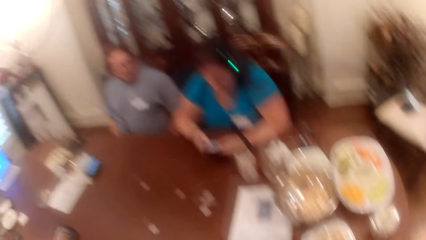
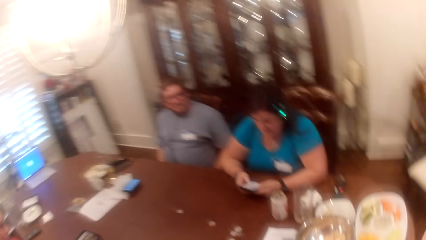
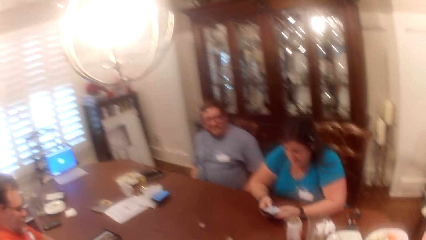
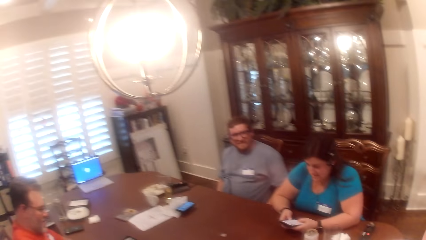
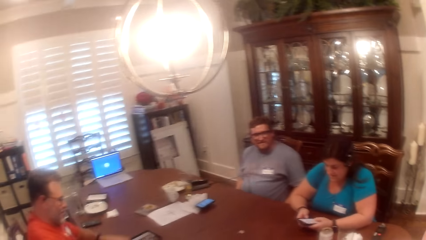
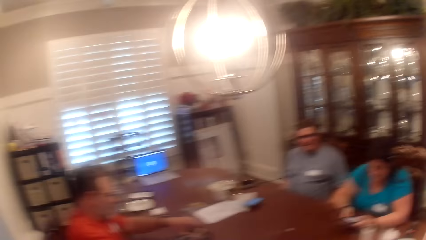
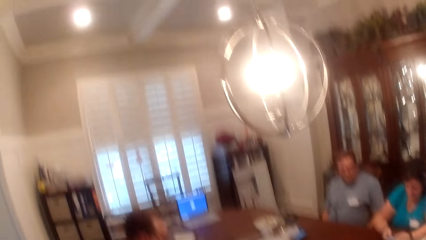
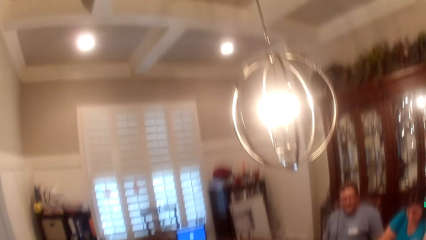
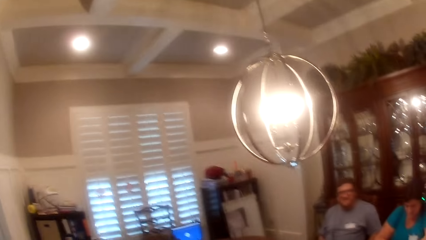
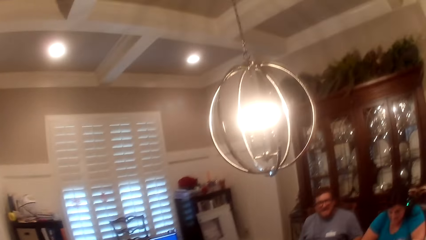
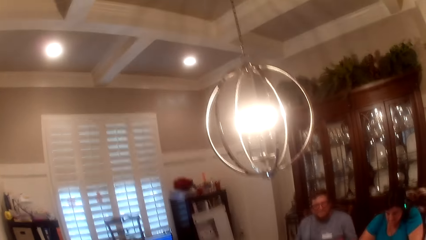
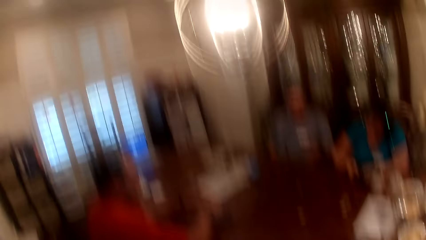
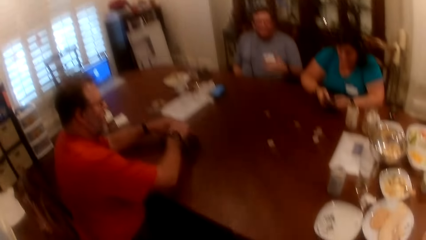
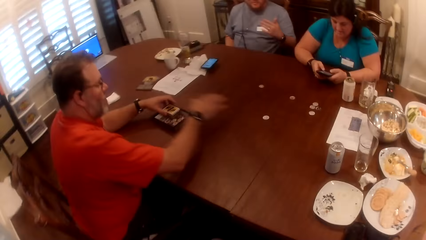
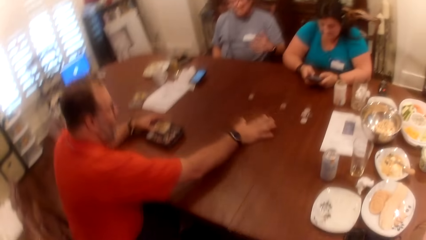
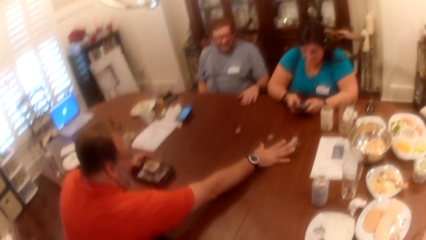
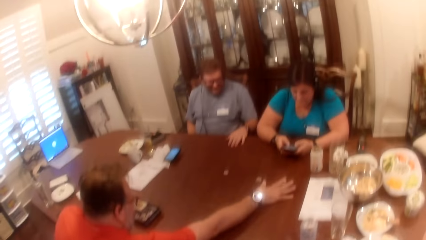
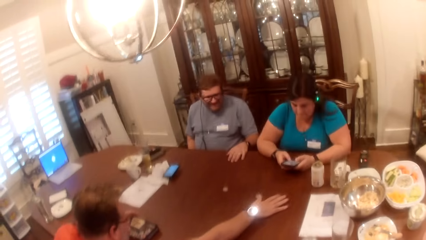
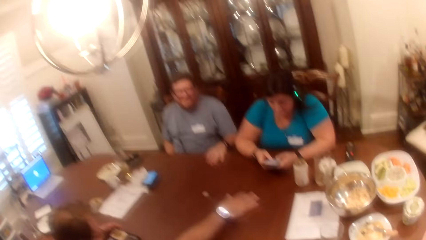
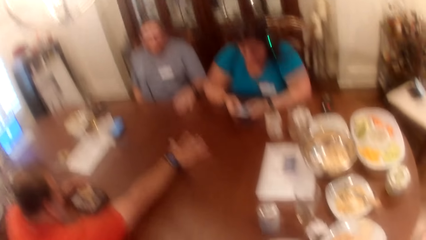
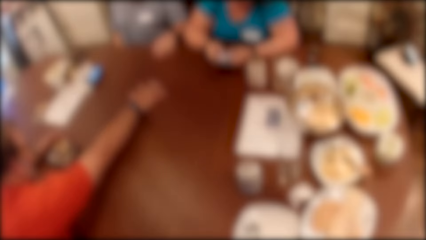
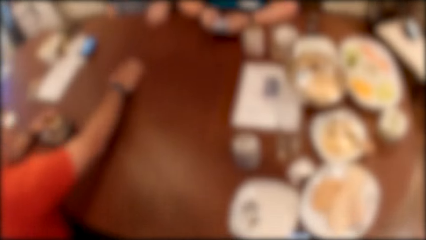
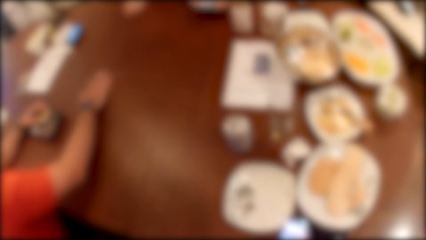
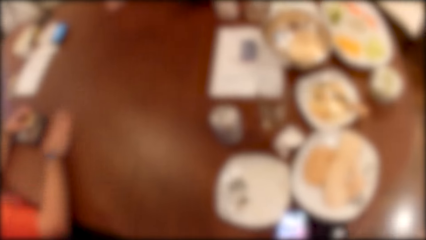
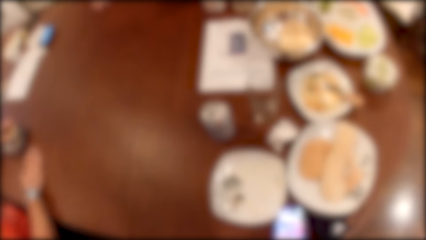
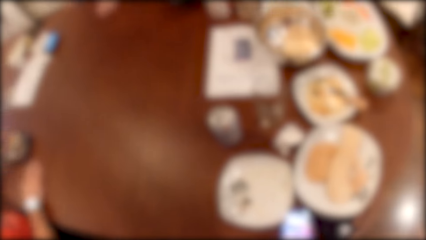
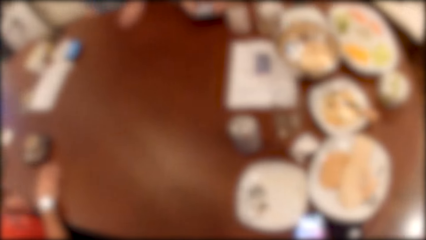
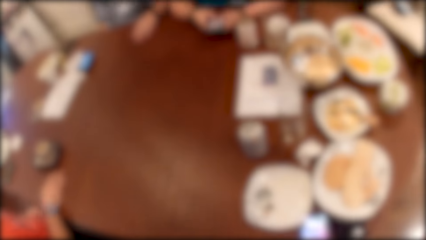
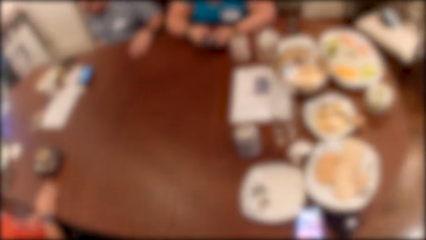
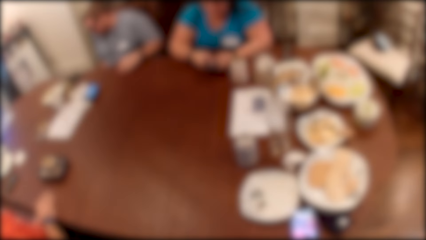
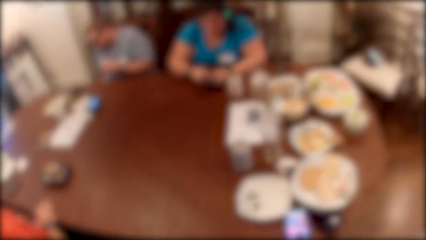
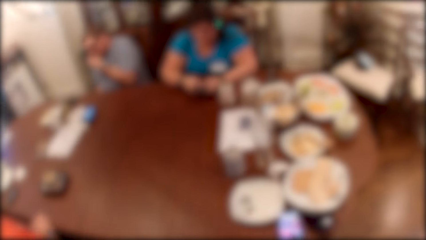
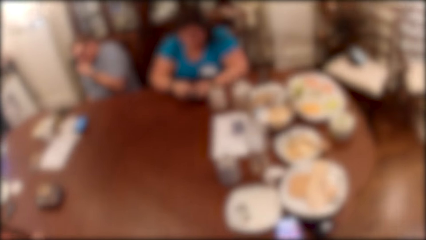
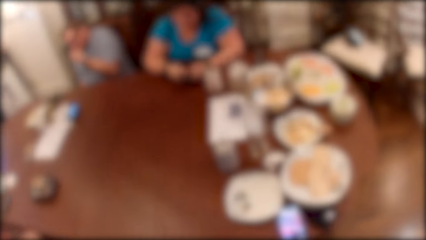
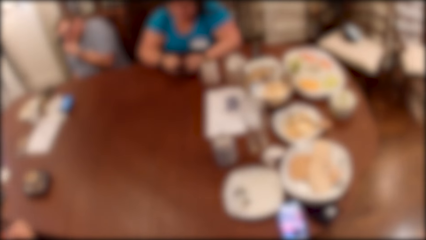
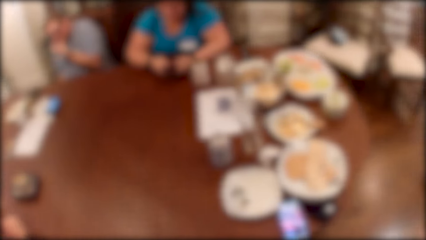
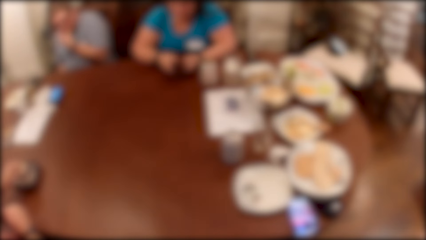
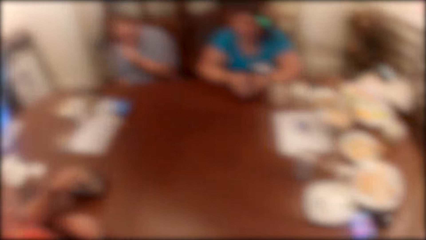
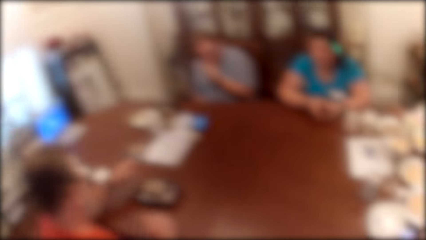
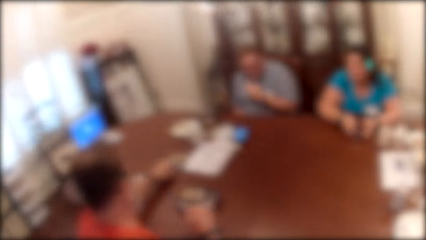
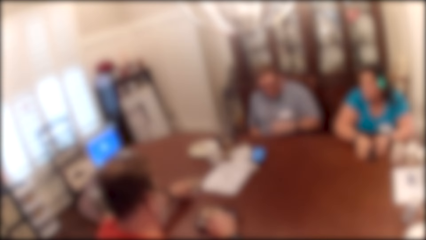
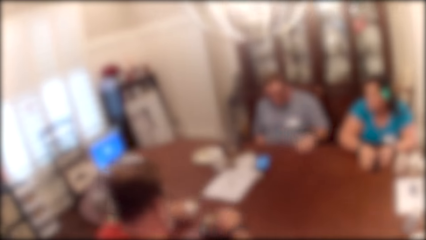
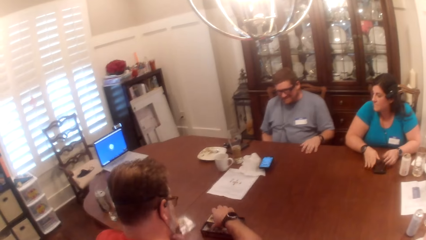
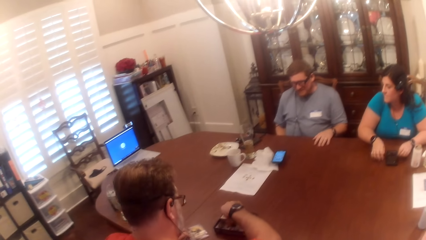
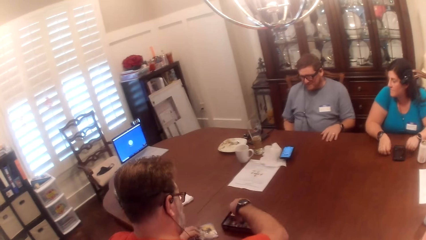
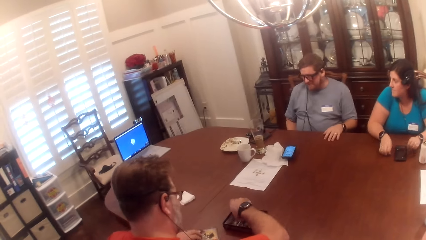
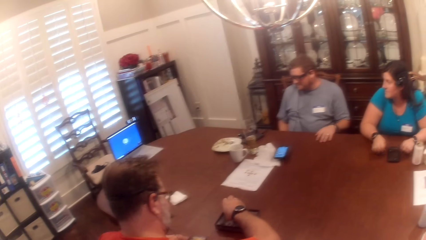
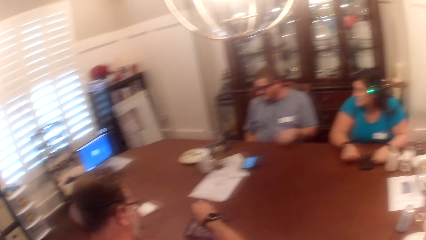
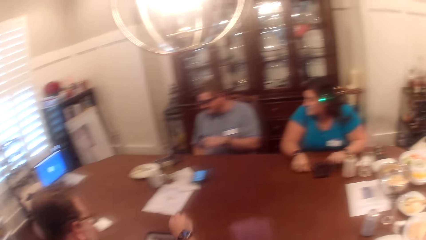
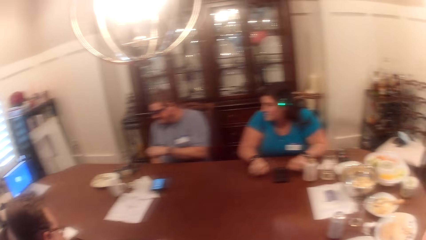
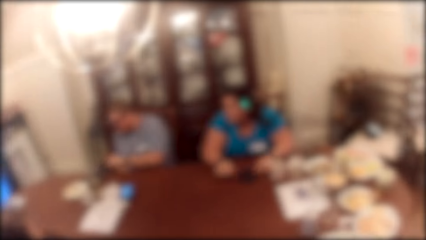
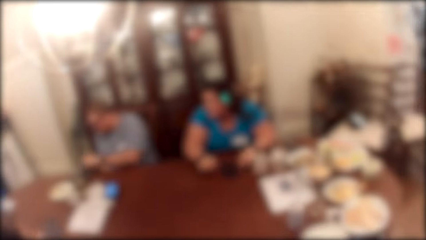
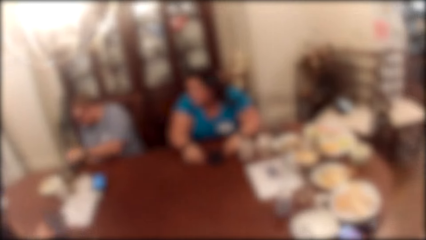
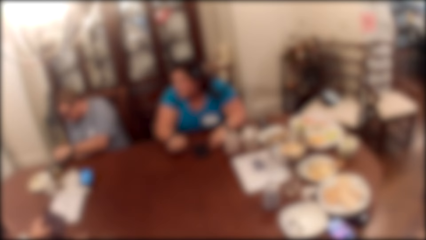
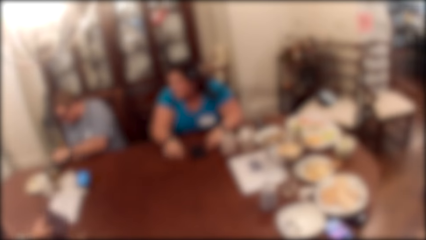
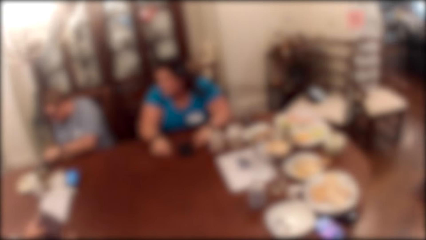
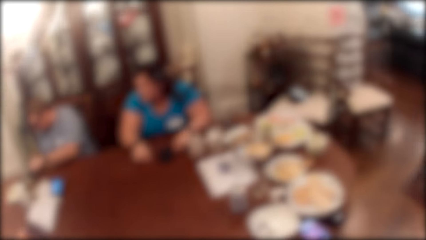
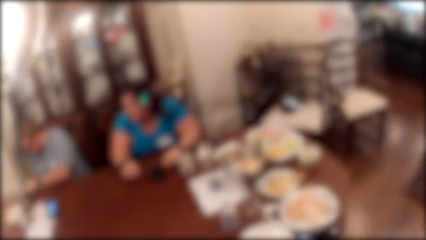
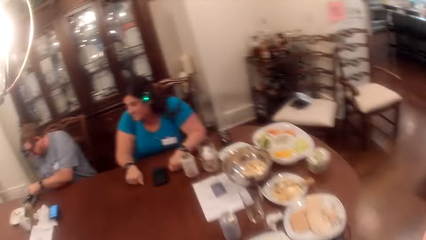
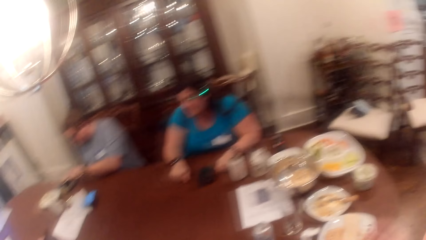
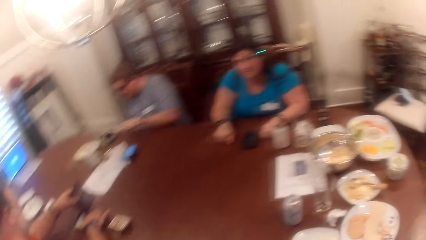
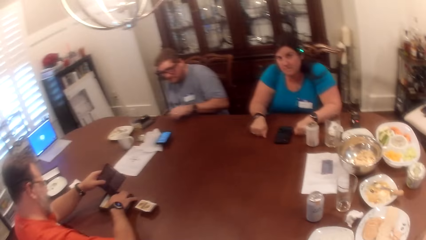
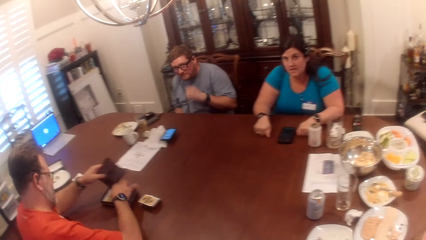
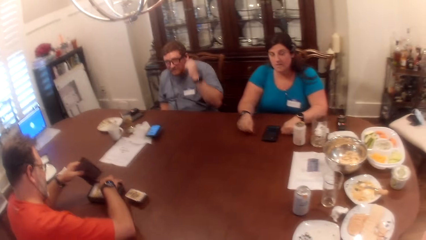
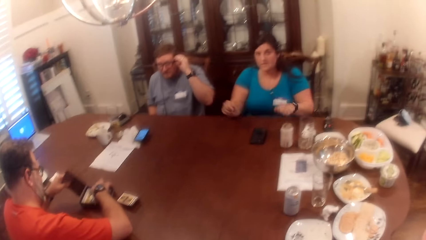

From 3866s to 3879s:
The camera wearer looks at the table. A man converses with a woman, another man, and the camera wearer. The camera wearer speaks to the other man, the first man, and the woman at the table. The other man removes coins from the table with his right hand. The first man places his left hand on the table. The other man speaks to the first man, the woman, and the camera wearer at the table. The first man converses with the woman, the other man, and the camera wearer. The first man removes his left hand from the table. The camera wearer converses with the woman, the other man, and the first man. The other man drops the coins inside a box with his left hand. The first man places his left hand on the table. The woman drops the phone on the table with both hands. The woman hits the table with both hands. The first man removes his left hand from the table. The first man converses with the woman, the other man, and the camera wearer. The first man touches the box on the table with his left hand. The camera wearer speaks to the other man, the first man, and the woman at the table.
